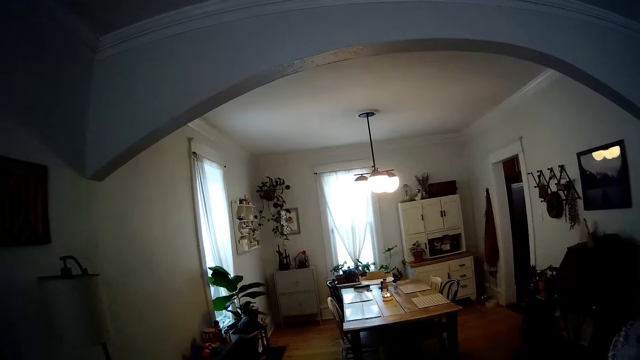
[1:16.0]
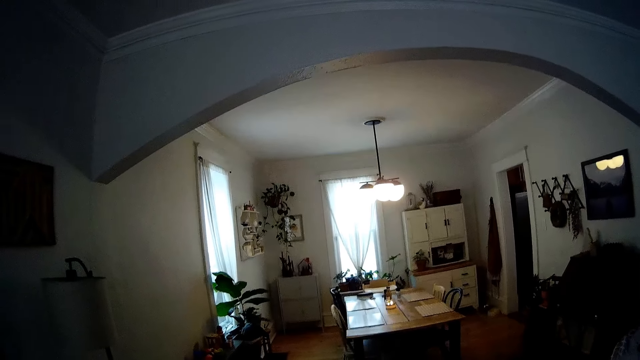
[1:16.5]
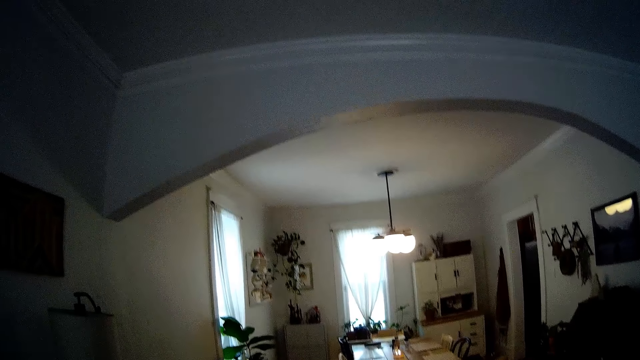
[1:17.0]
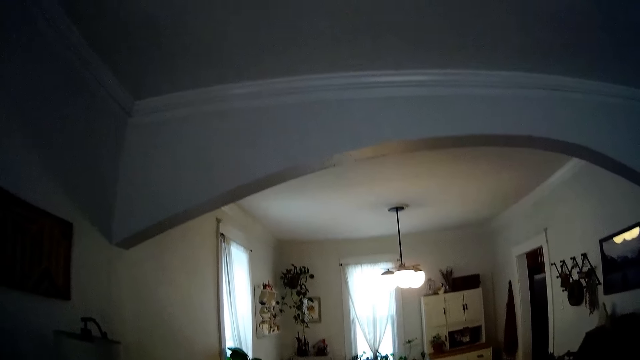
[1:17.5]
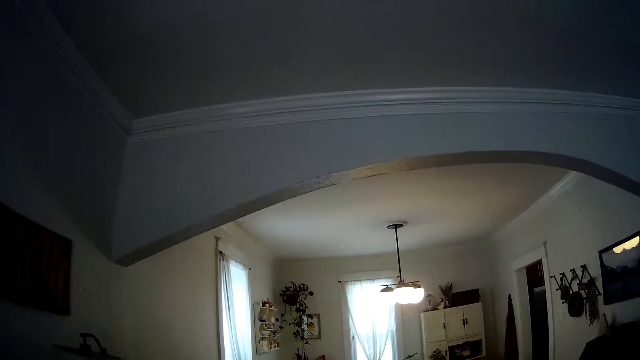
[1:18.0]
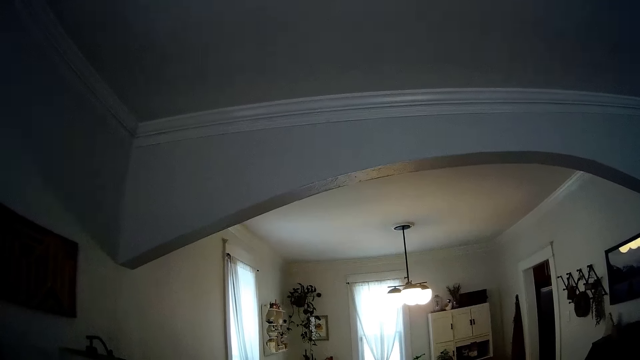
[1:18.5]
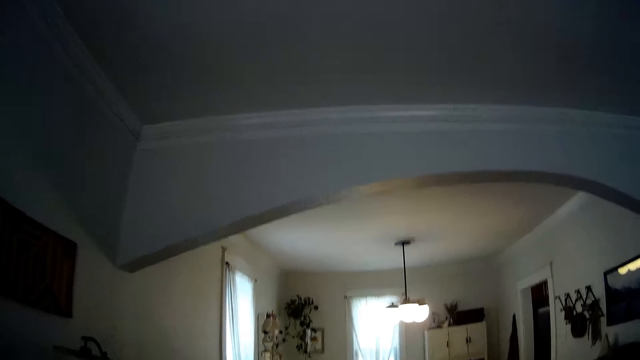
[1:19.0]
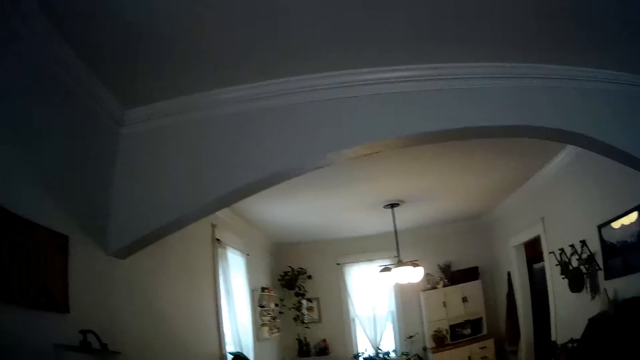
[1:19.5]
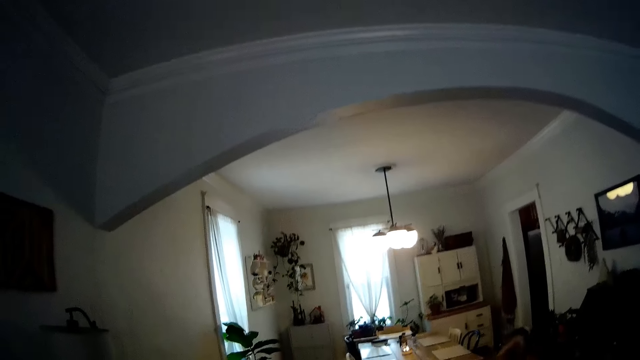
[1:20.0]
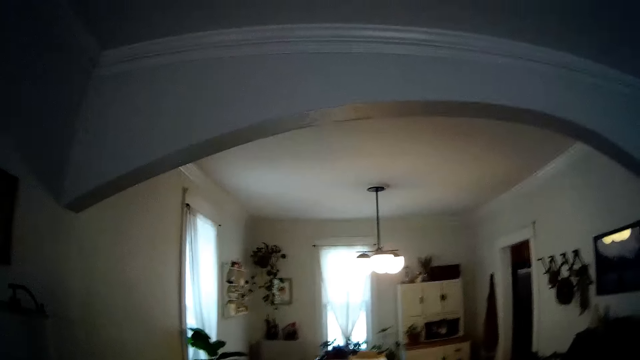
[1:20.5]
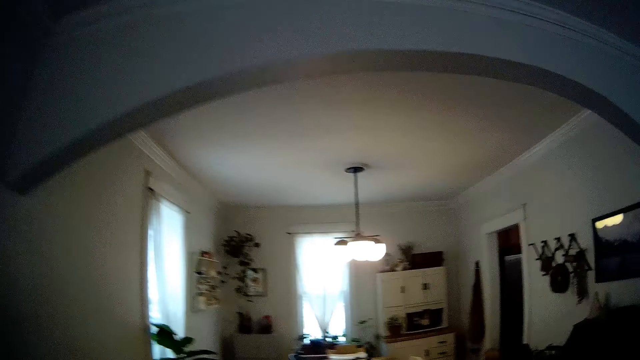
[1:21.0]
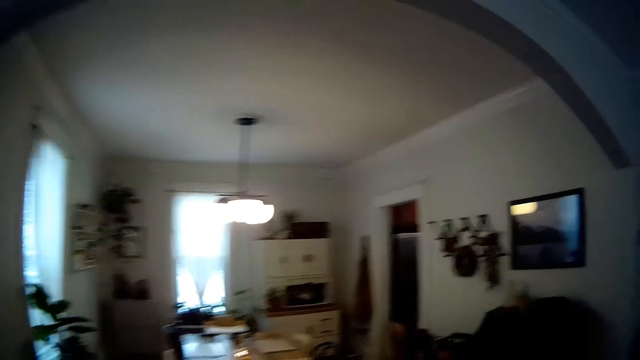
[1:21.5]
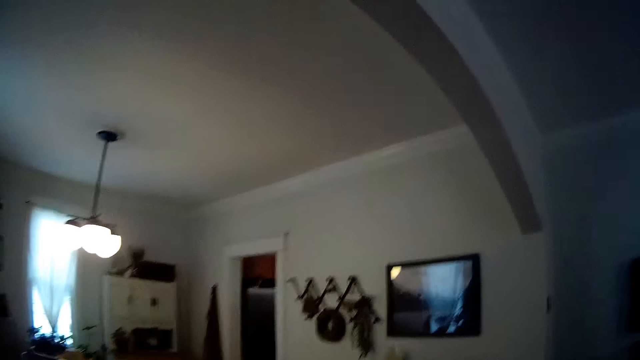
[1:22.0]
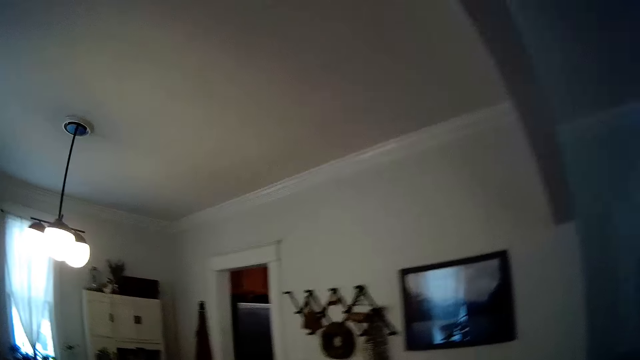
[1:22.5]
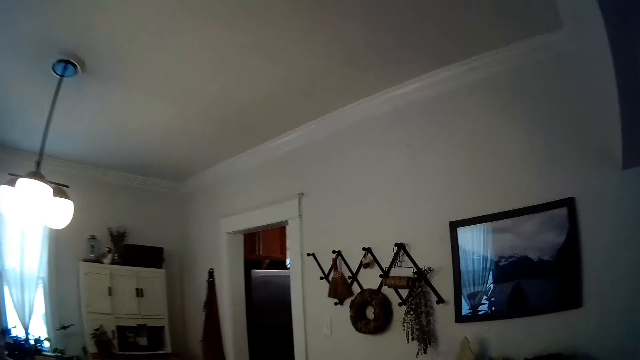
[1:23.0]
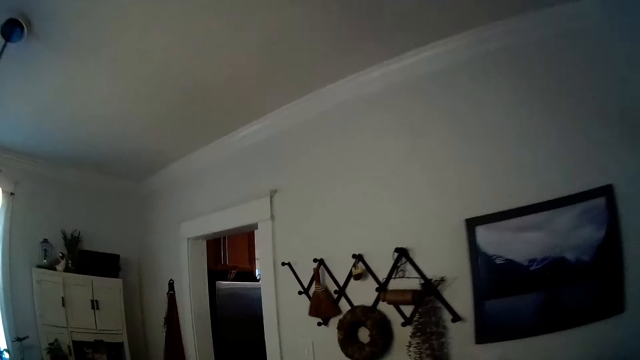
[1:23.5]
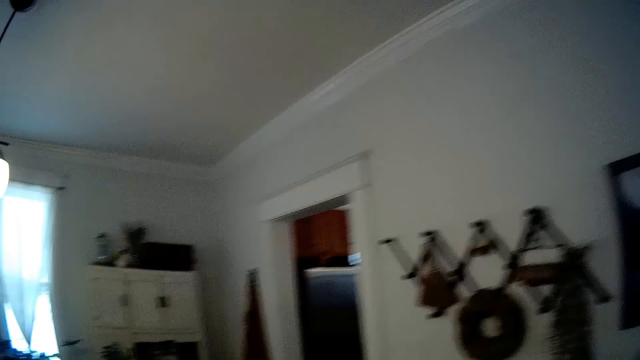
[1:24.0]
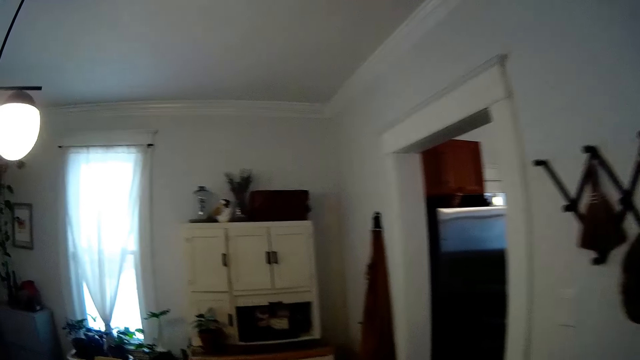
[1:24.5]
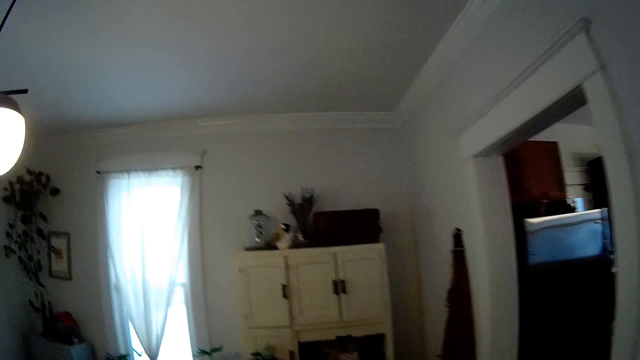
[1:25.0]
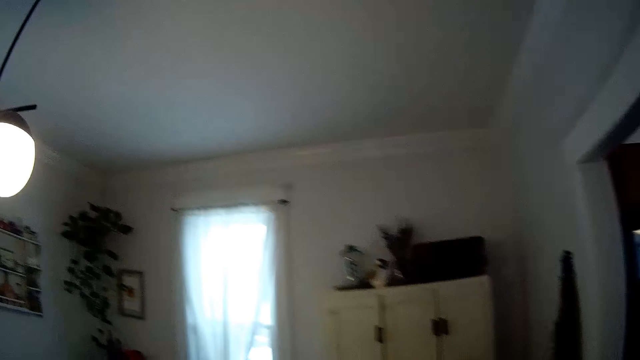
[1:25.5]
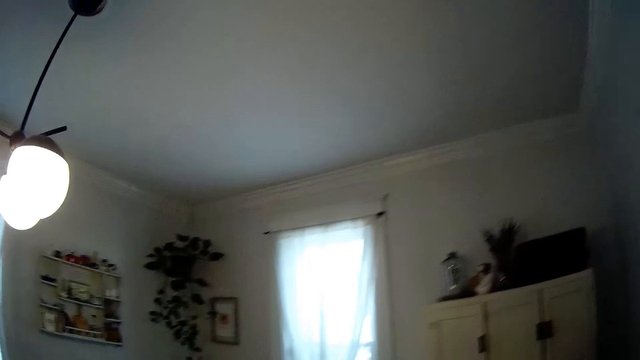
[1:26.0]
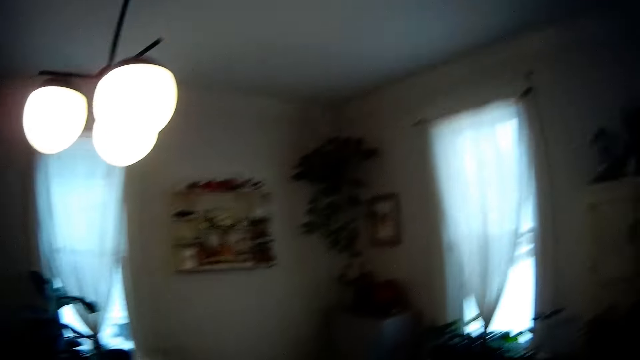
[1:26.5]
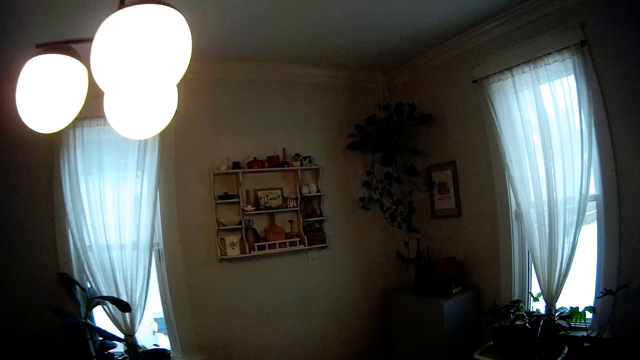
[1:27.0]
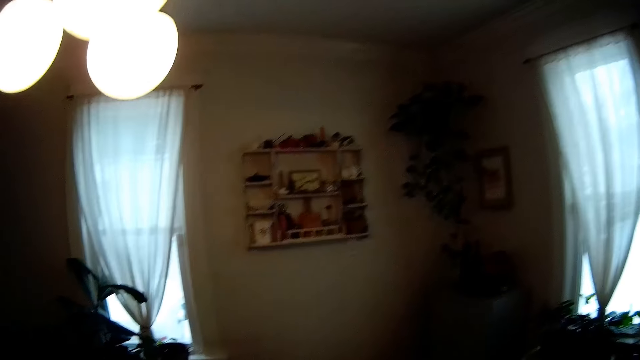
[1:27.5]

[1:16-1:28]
The camera wearer adjusts the camera. They walk towards the dining area.

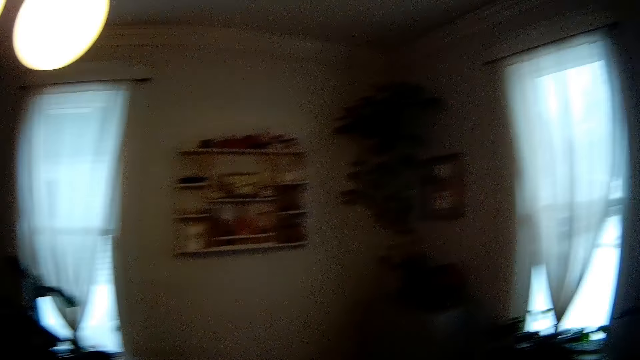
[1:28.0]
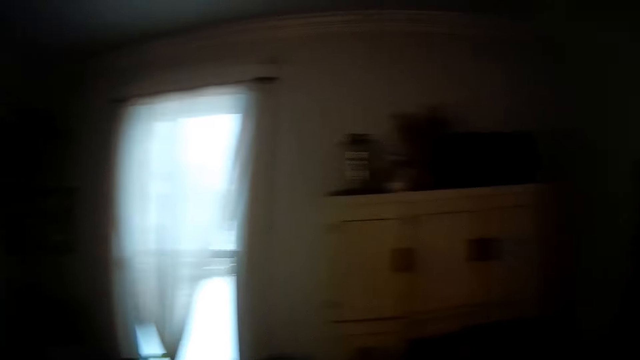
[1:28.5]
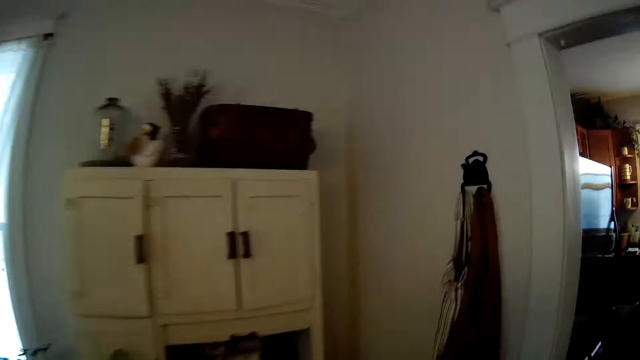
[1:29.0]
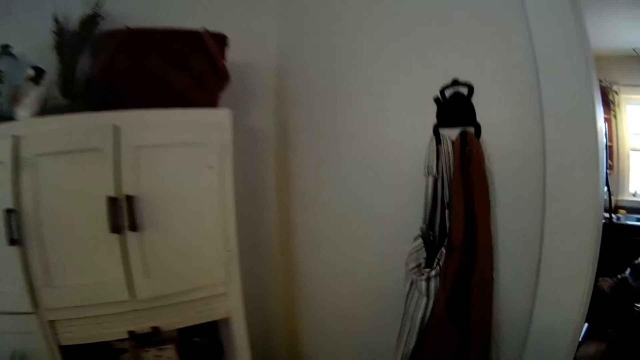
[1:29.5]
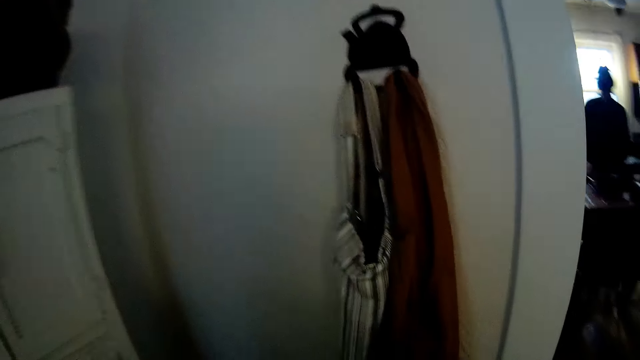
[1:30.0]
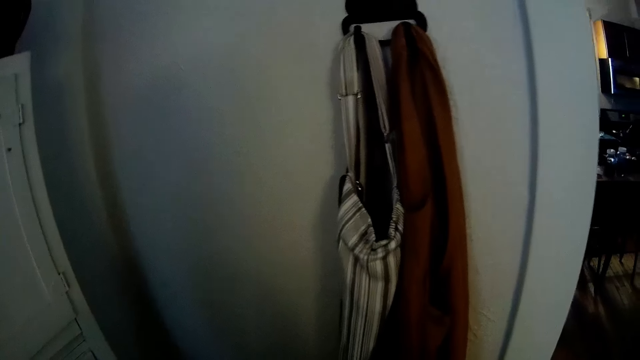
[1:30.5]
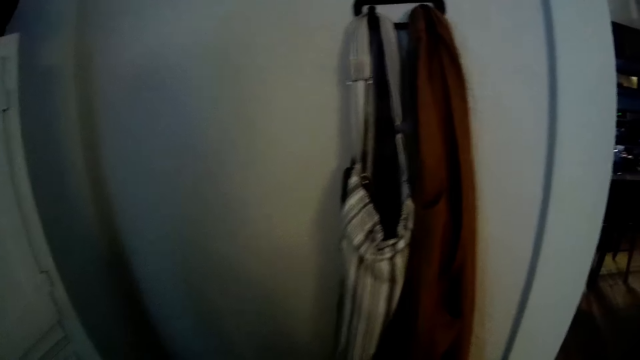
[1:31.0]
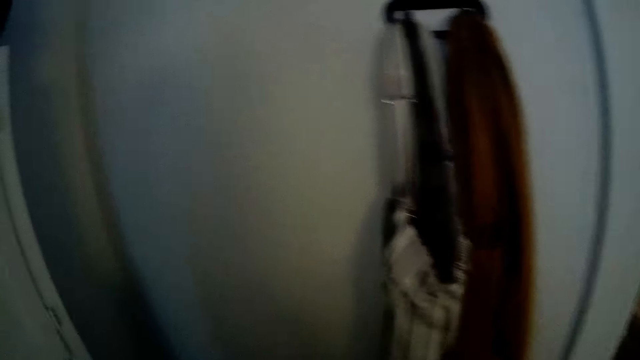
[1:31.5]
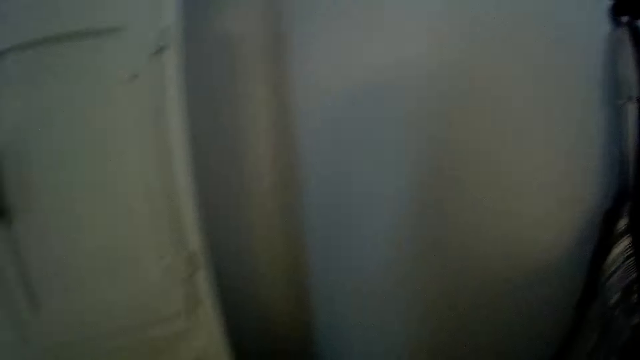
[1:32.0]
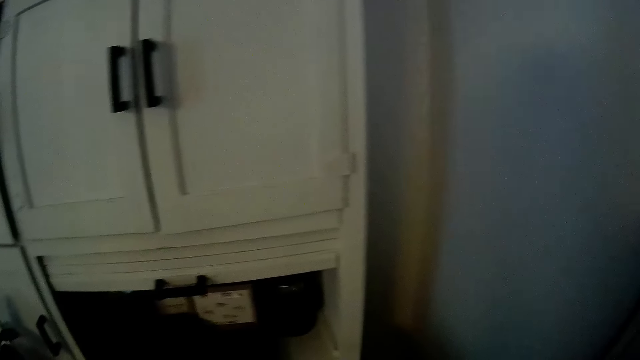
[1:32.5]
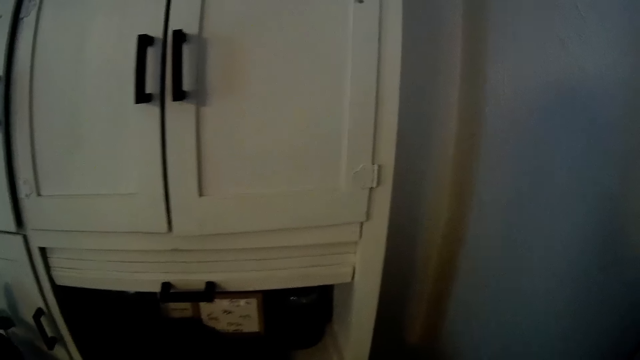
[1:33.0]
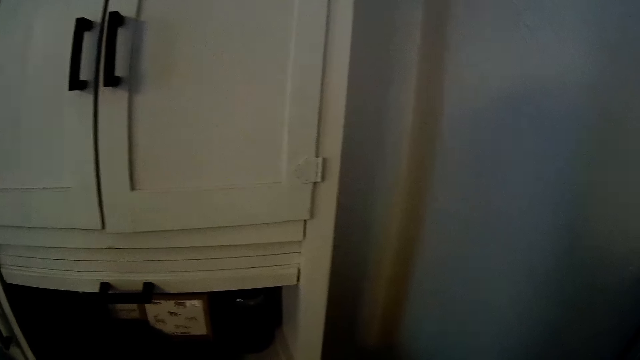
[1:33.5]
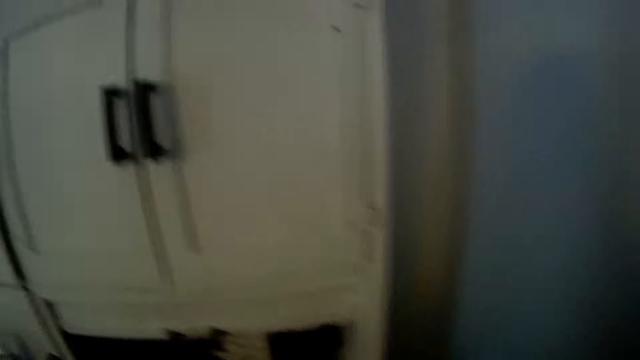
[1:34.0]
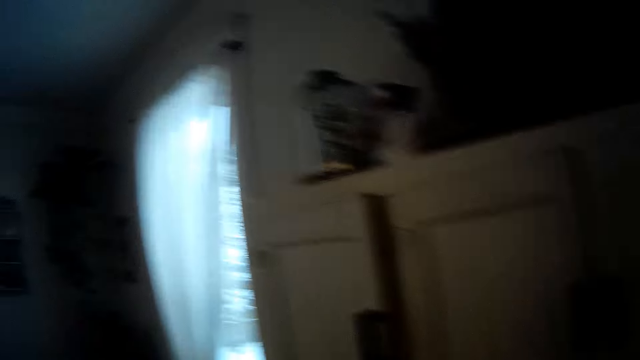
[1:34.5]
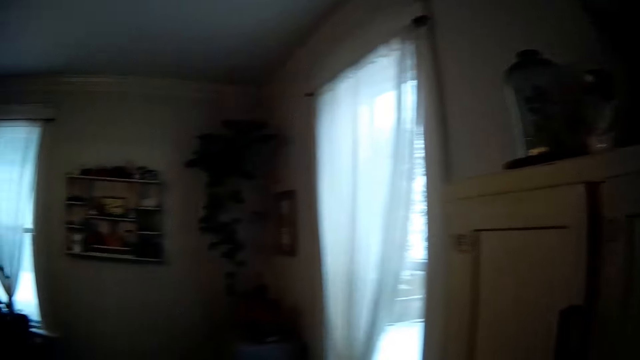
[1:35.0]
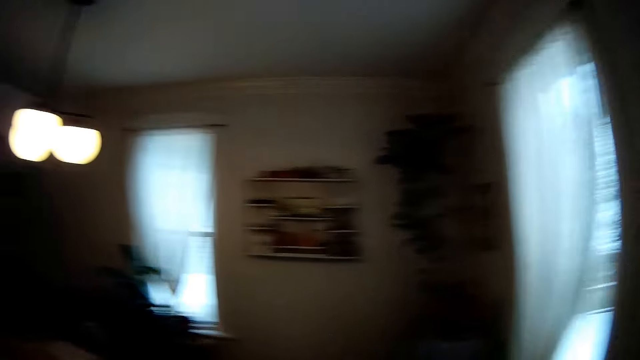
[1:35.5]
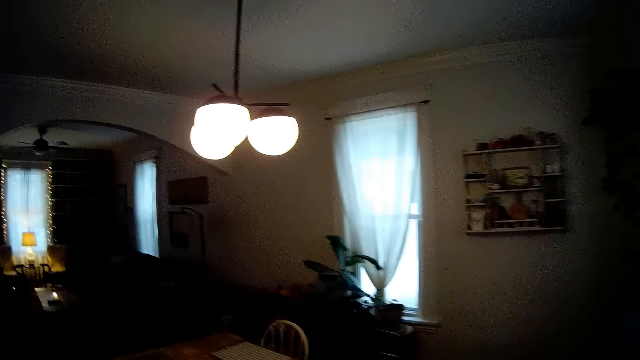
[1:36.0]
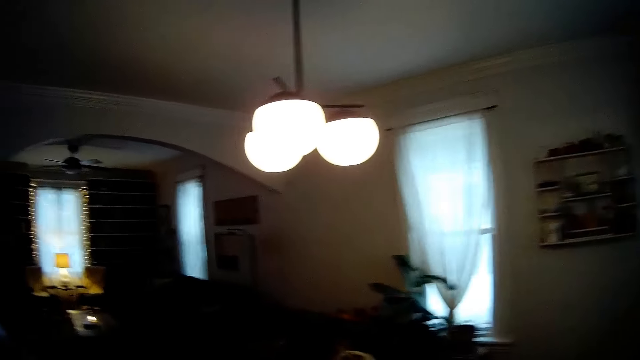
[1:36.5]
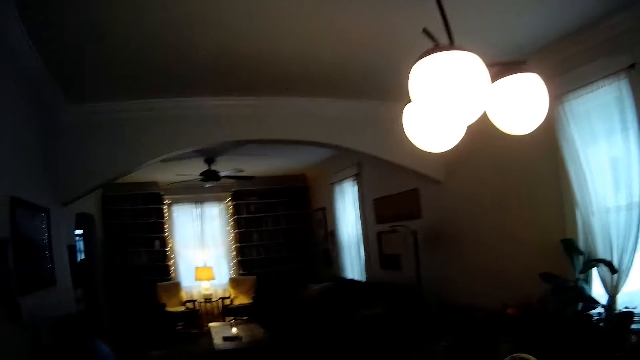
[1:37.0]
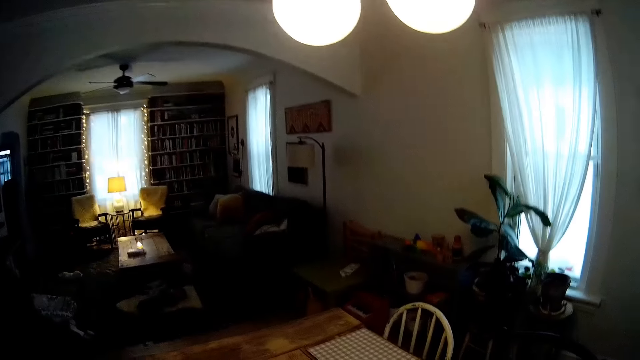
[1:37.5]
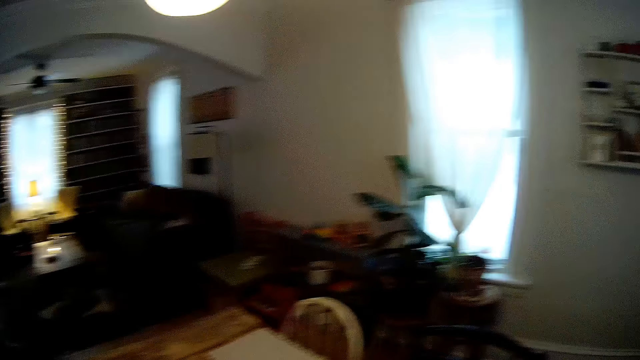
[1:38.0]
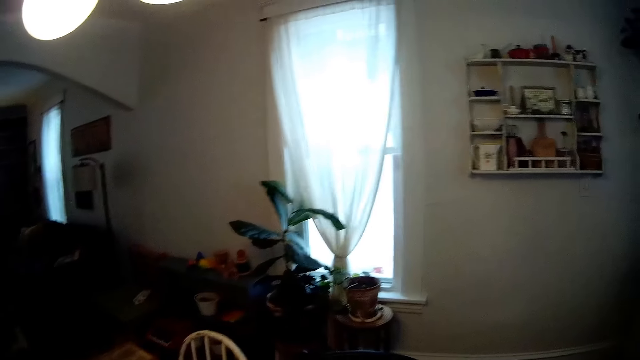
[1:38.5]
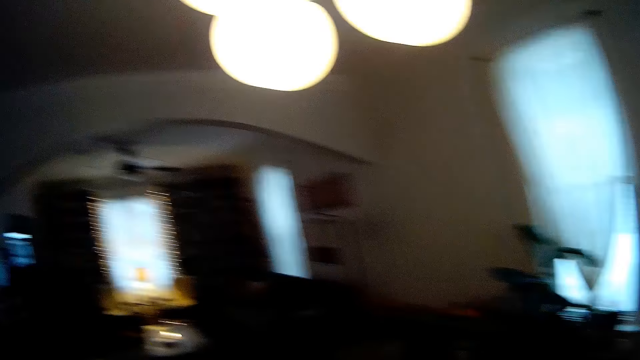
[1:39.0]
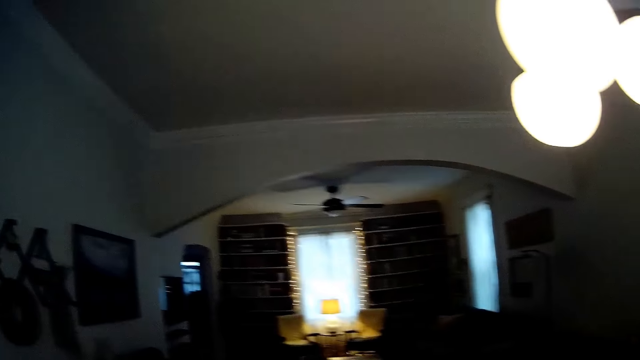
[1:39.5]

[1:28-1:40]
The camera wearer does something on the cupboard. They walk around the house.
